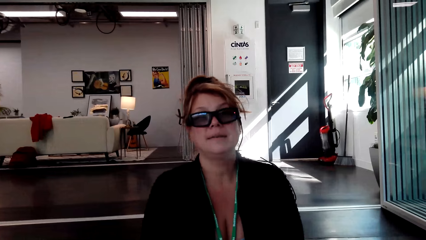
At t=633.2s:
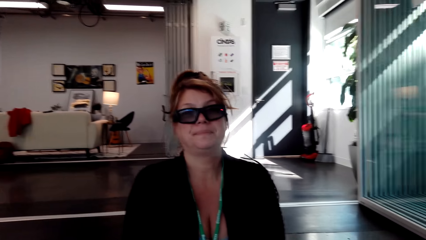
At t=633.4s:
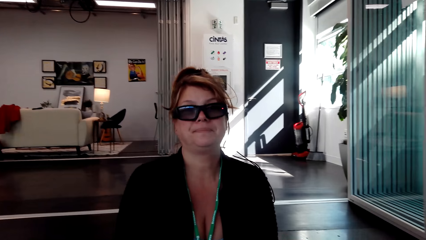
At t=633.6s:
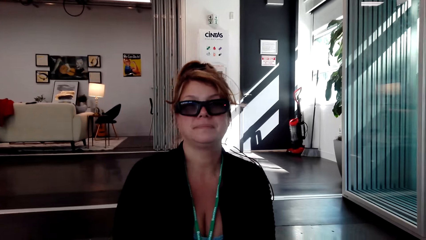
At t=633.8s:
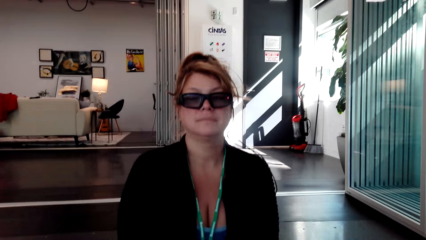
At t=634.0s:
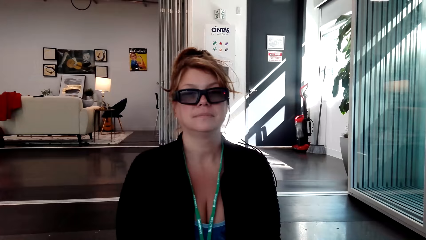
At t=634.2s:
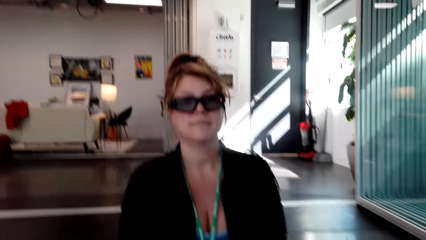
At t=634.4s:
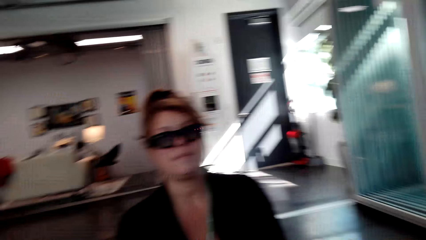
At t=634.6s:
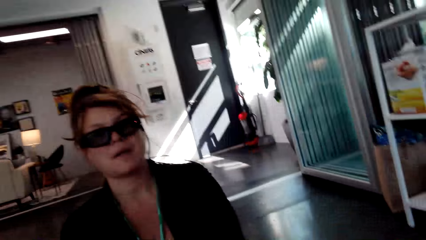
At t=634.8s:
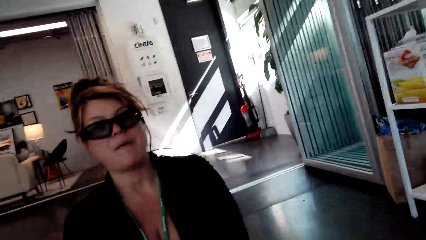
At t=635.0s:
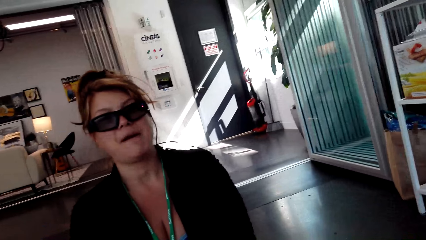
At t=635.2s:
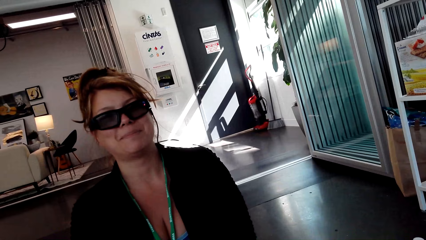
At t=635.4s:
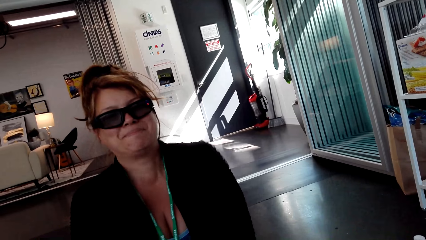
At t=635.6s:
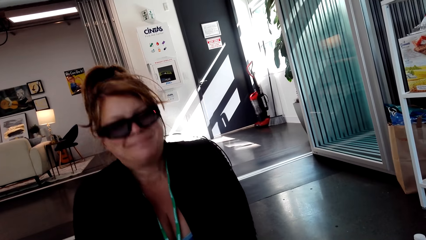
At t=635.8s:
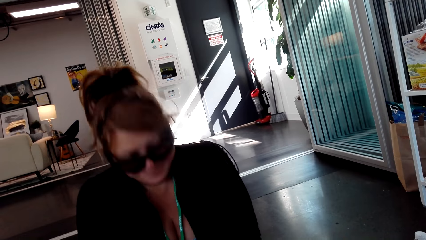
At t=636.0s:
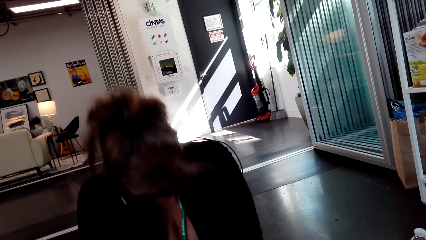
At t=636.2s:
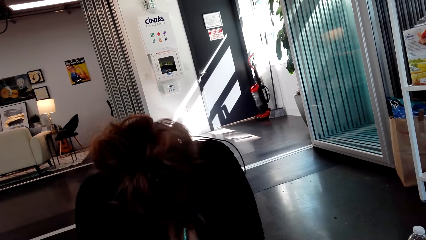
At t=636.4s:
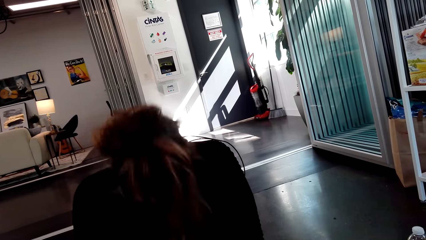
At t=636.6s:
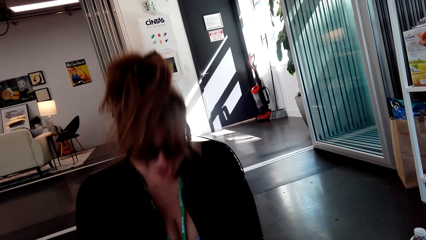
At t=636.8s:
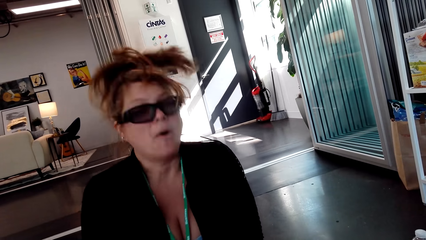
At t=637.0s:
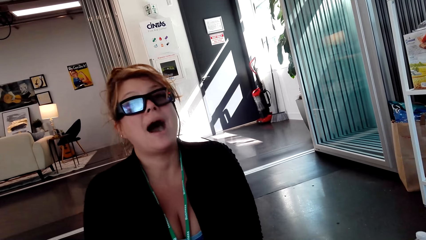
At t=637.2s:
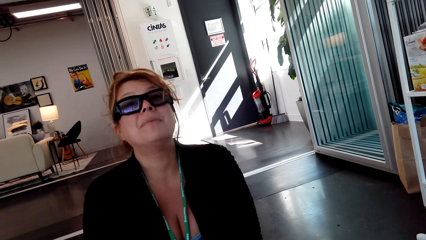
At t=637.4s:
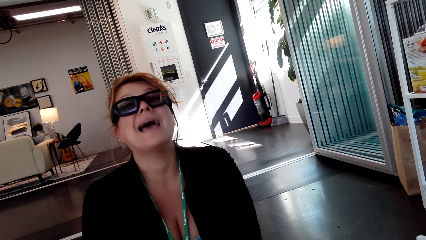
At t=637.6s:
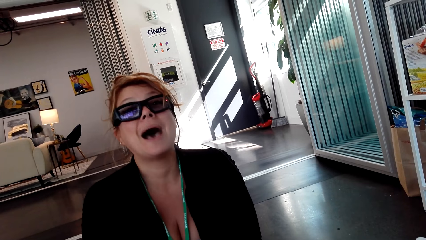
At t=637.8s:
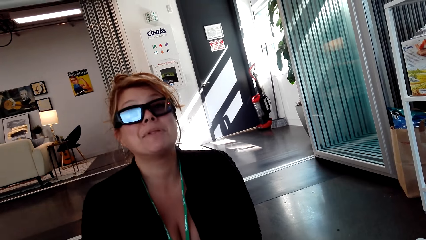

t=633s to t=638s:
The camera wearer talks with a person.

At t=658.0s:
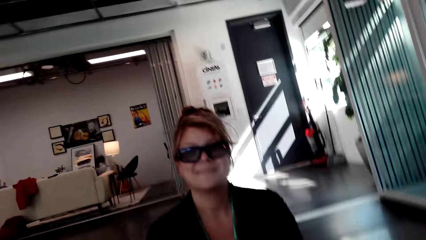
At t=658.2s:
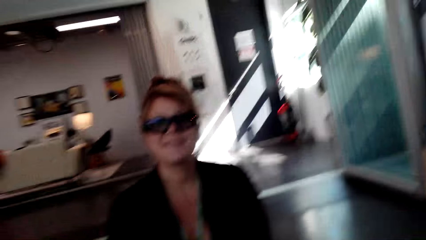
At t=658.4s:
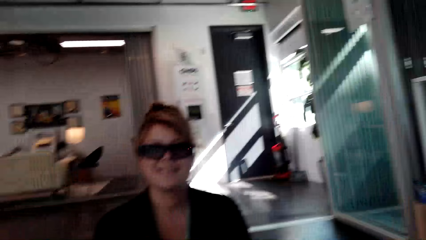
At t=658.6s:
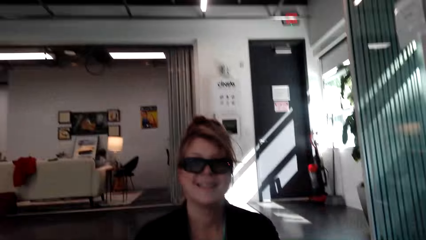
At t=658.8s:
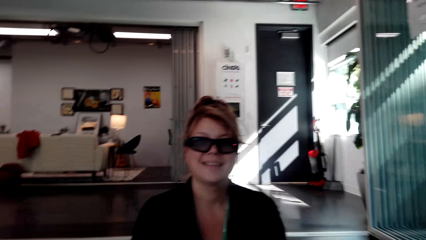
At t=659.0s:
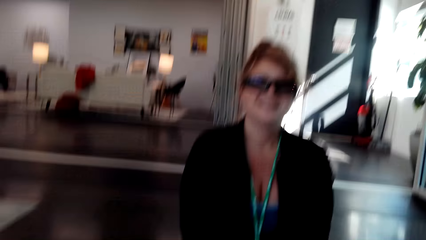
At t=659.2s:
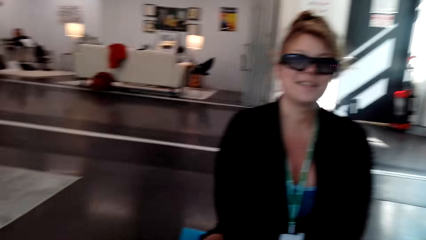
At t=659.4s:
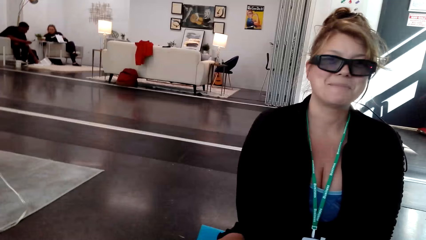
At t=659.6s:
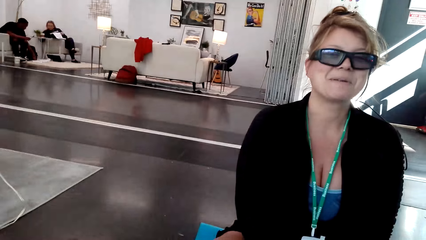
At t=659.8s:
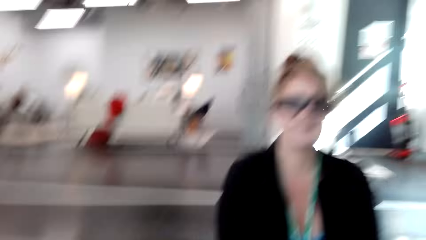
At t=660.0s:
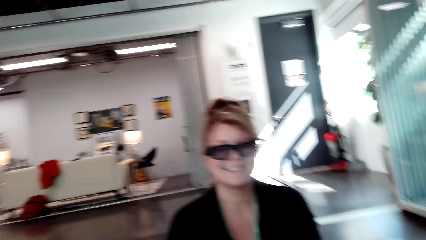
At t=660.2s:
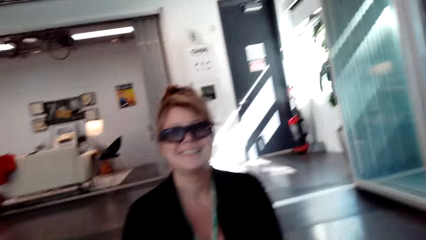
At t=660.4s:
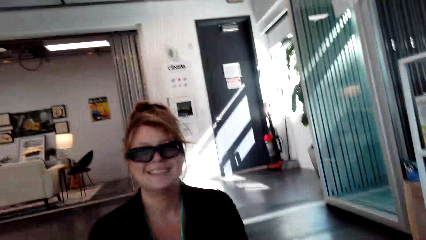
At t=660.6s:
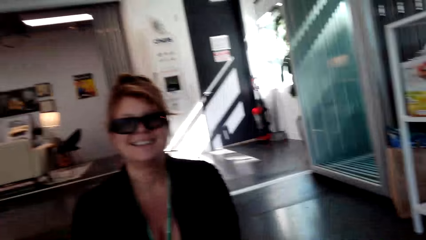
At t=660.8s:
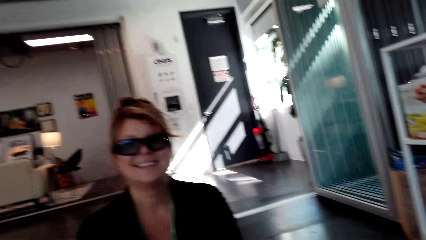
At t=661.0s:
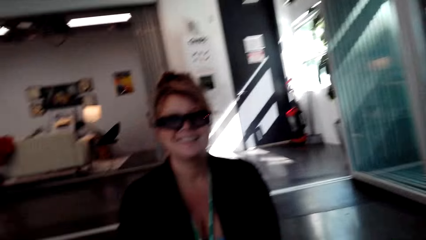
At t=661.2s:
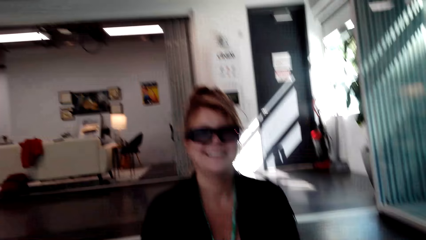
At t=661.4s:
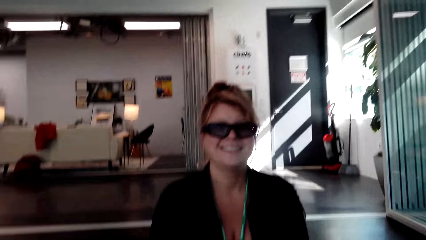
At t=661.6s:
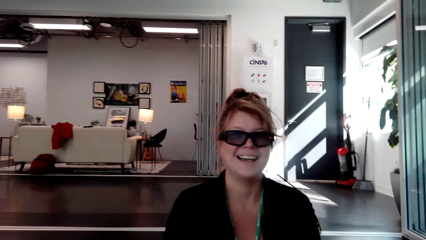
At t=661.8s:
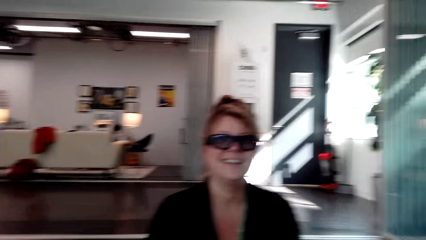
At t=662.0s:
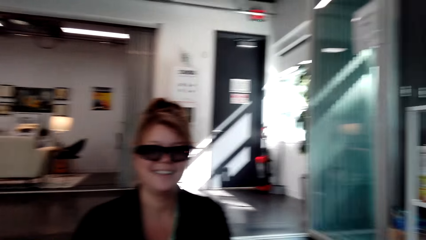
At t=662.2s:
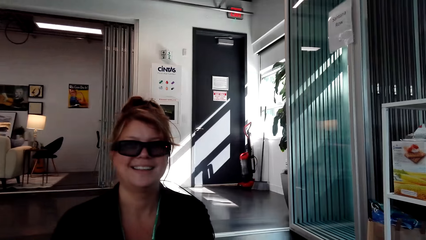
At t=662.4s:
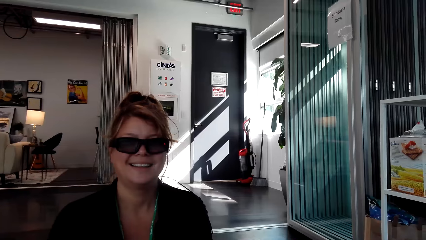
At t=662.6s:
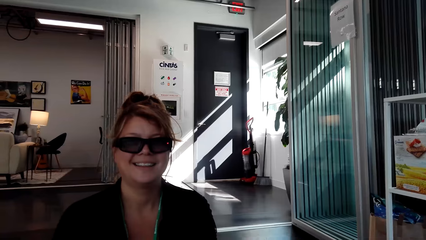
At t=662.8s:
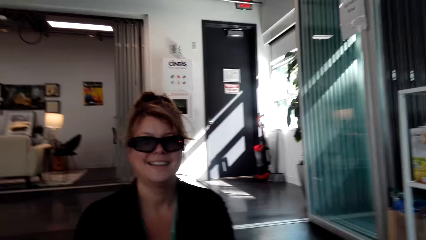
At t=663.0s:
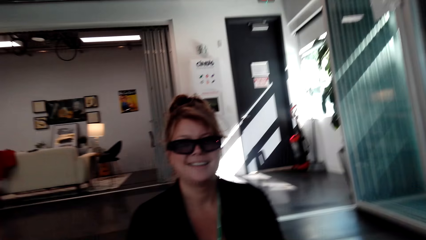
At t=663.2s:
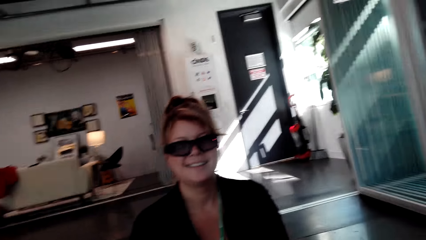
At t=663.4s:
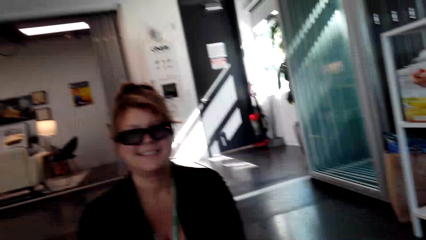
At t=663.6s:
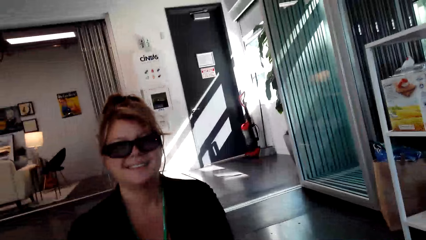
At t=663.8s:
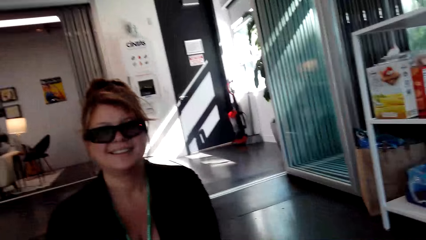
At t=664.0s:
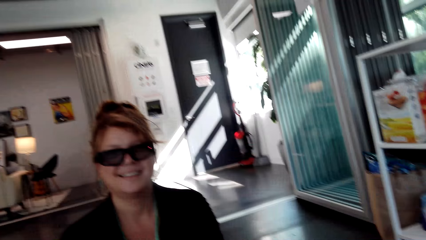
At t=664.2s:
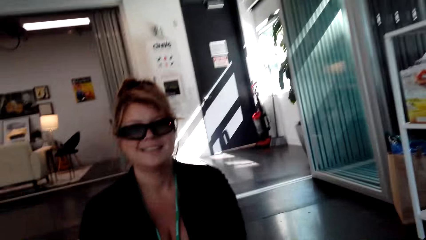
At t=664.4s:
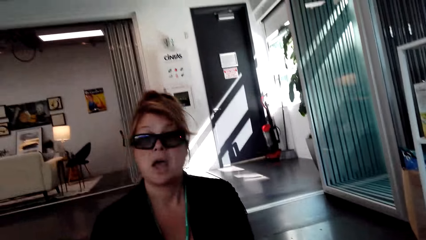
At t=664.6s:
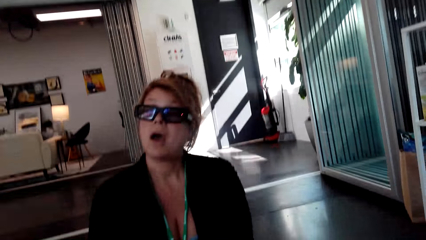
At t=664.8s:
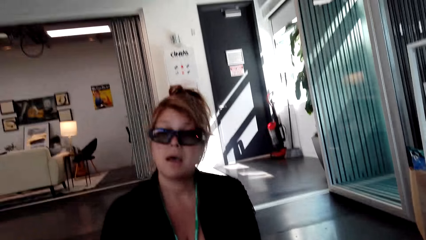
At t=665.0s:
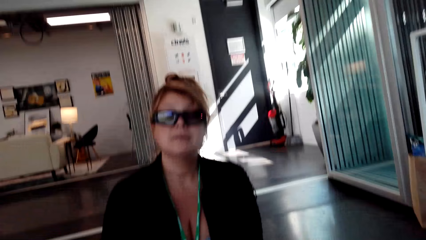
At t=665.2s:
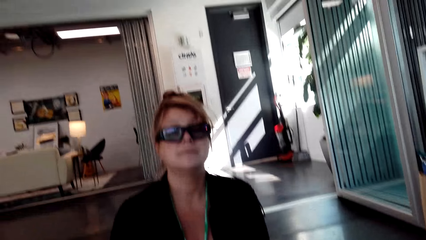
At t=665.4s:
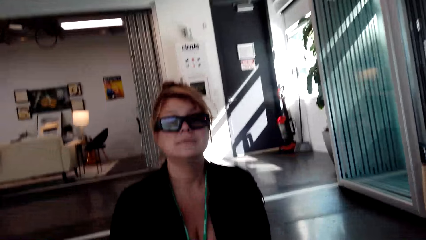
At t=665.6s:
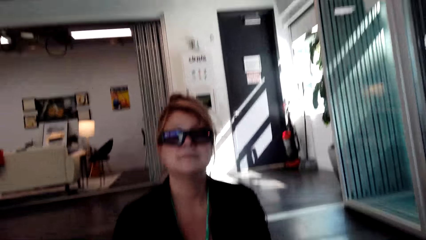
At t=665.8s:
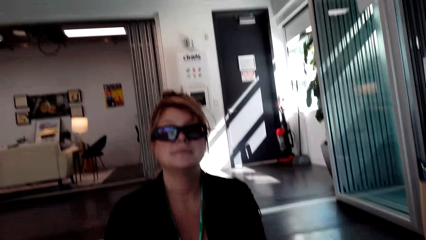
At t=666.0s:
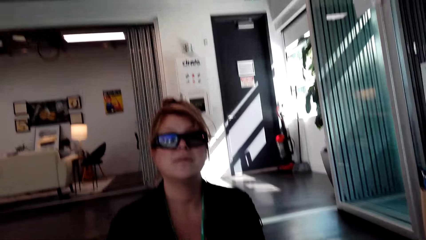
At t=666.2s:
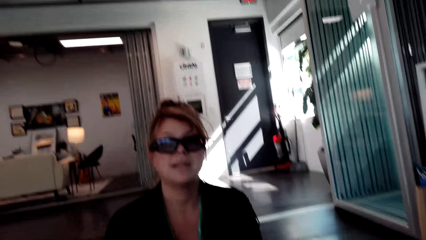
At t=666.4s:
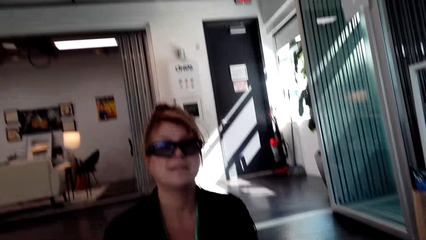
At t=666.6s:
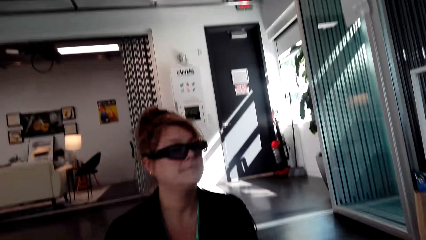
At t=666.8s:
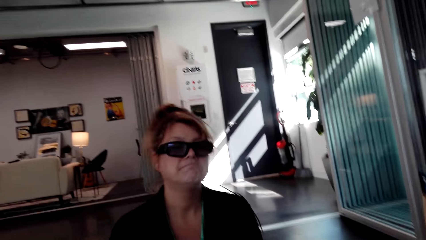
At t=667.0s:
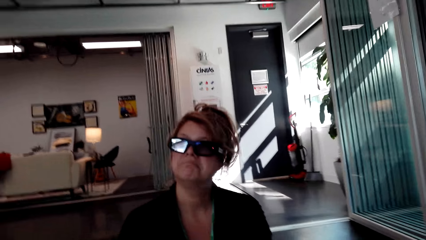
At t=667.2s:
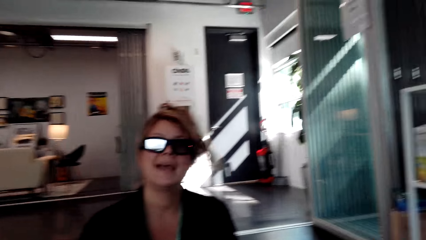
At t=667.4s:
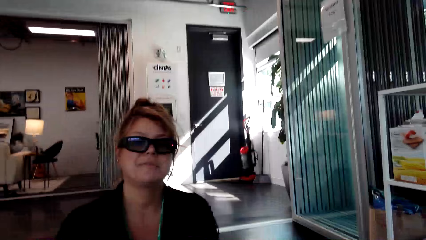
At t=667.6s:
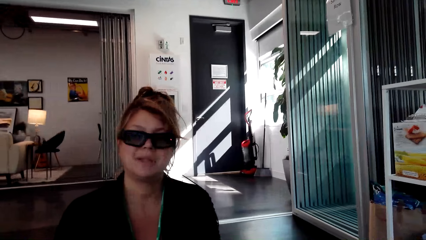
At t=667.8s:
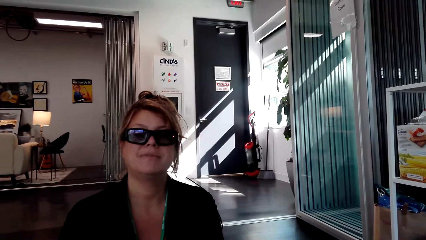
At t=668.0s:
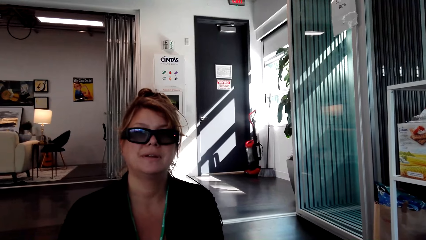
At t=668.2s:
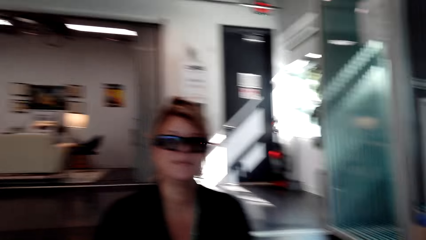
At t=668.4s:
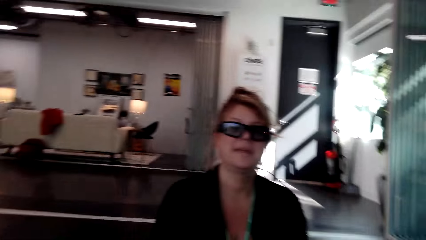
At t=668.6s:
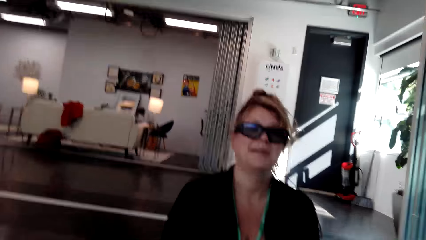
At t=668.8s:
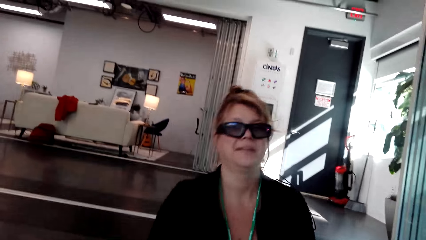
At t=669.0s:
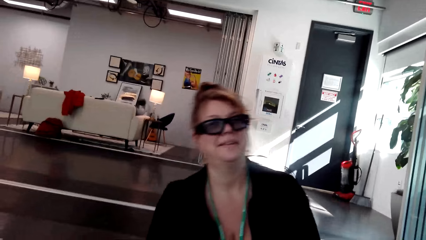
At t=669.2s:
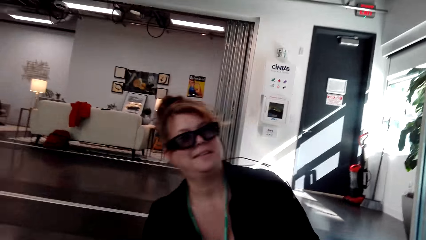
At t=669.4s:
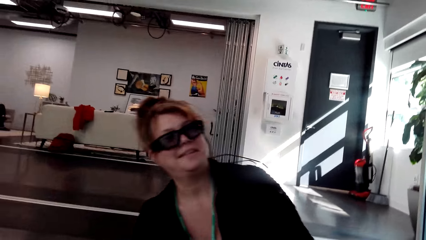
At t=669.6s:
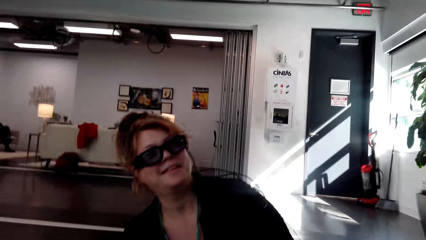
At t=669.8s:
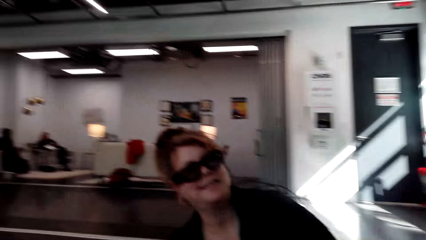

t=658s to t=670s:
The camera wearer converses with a woman.
